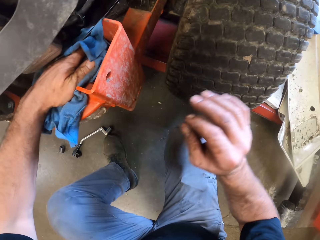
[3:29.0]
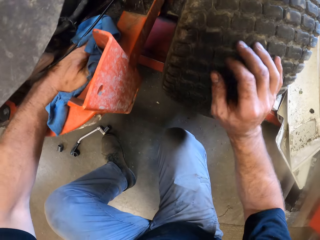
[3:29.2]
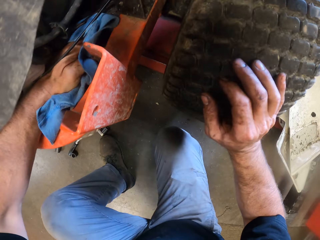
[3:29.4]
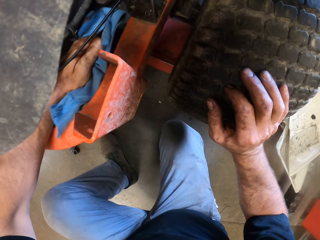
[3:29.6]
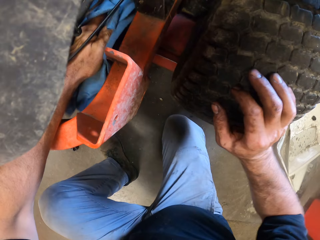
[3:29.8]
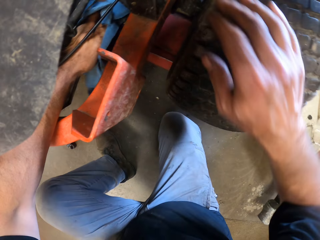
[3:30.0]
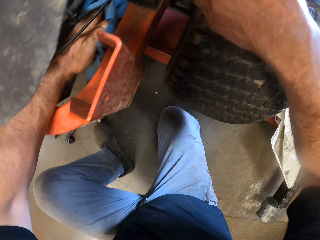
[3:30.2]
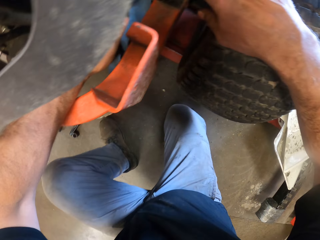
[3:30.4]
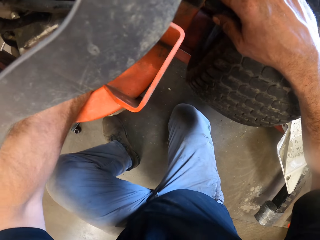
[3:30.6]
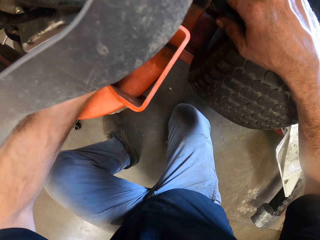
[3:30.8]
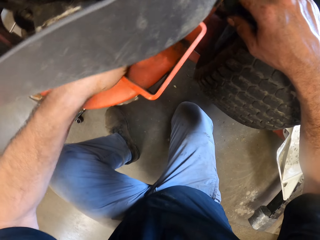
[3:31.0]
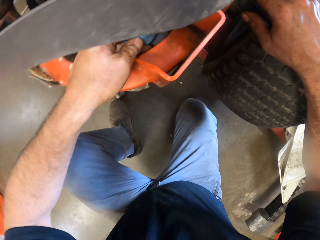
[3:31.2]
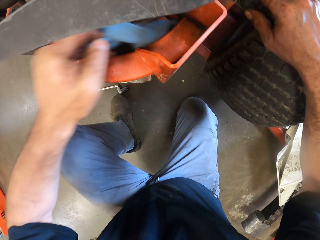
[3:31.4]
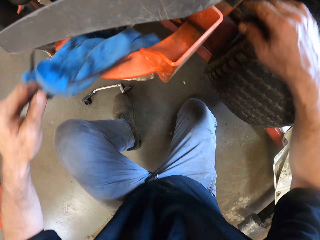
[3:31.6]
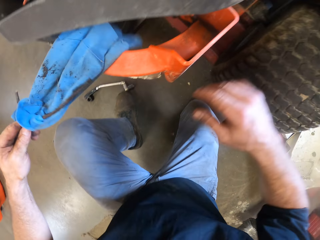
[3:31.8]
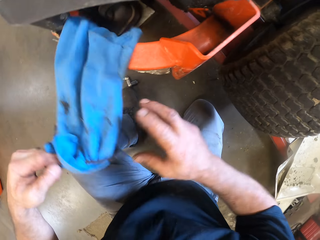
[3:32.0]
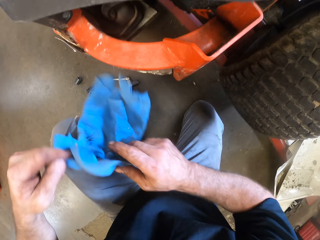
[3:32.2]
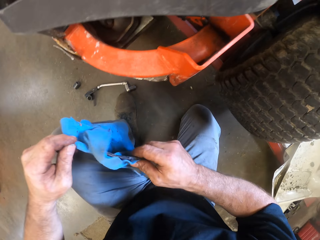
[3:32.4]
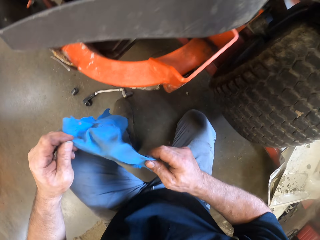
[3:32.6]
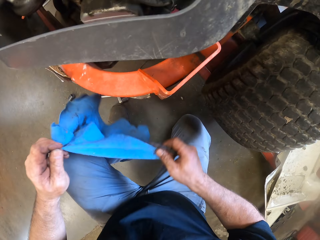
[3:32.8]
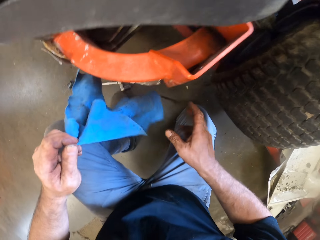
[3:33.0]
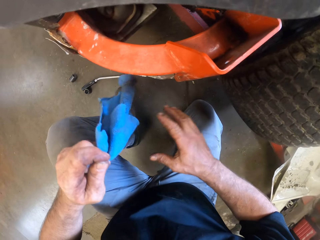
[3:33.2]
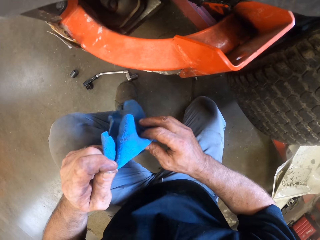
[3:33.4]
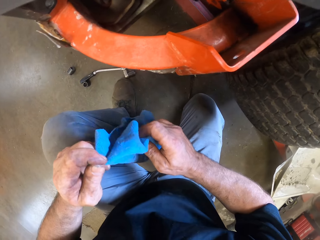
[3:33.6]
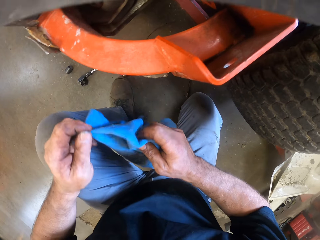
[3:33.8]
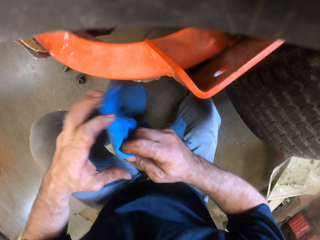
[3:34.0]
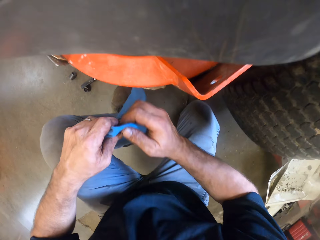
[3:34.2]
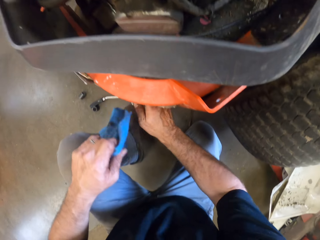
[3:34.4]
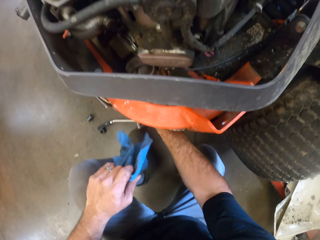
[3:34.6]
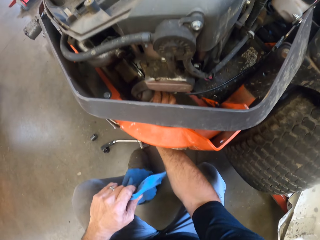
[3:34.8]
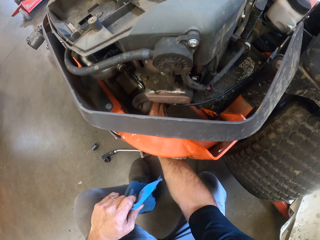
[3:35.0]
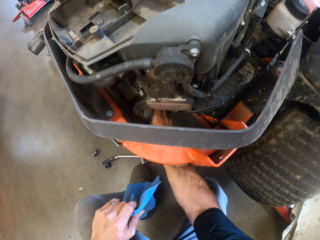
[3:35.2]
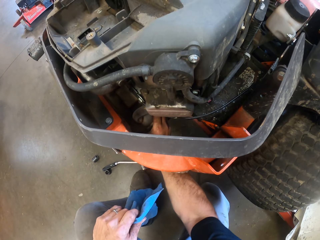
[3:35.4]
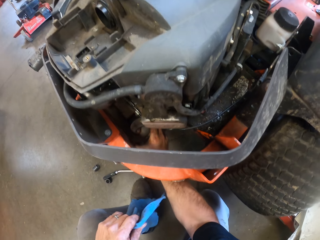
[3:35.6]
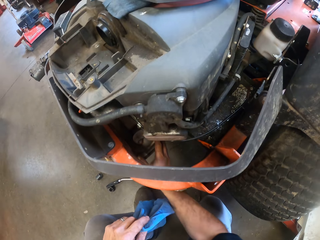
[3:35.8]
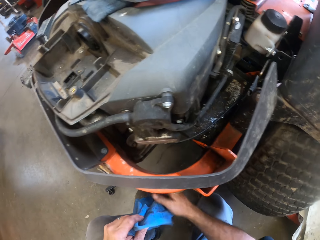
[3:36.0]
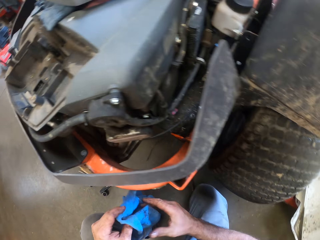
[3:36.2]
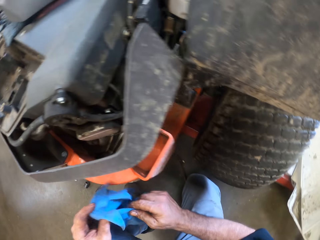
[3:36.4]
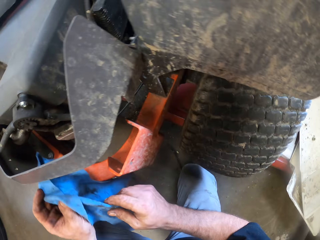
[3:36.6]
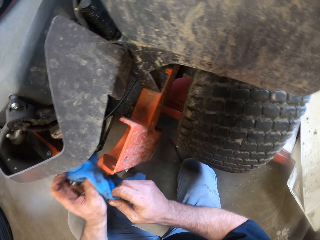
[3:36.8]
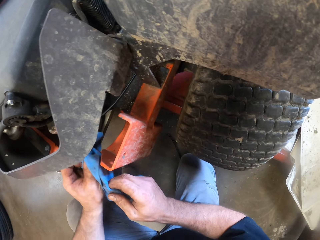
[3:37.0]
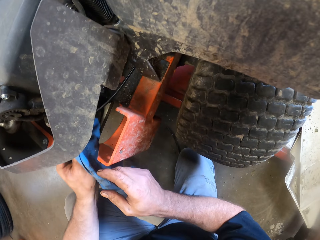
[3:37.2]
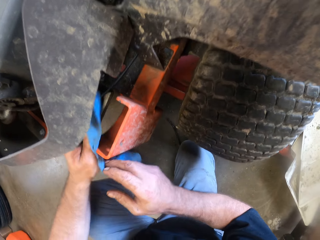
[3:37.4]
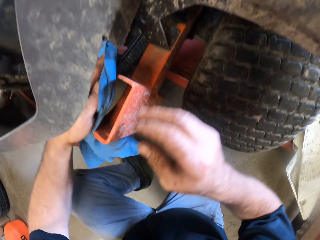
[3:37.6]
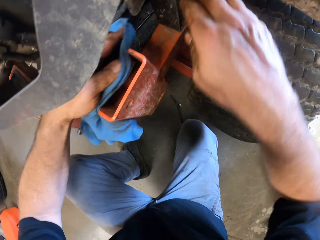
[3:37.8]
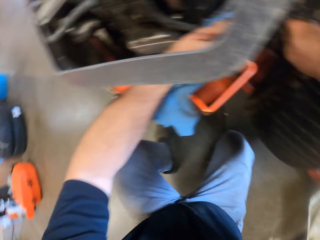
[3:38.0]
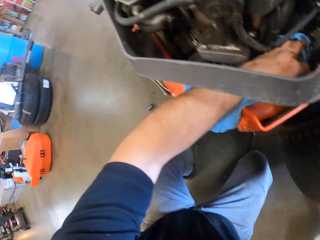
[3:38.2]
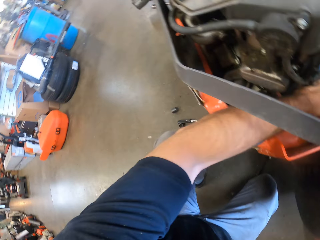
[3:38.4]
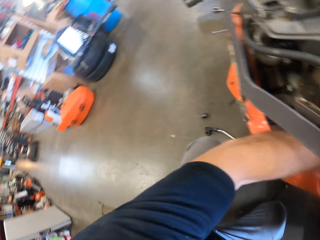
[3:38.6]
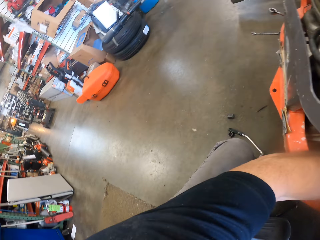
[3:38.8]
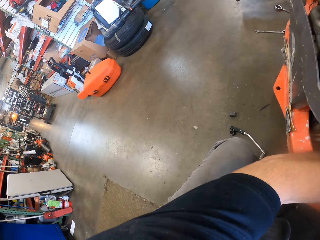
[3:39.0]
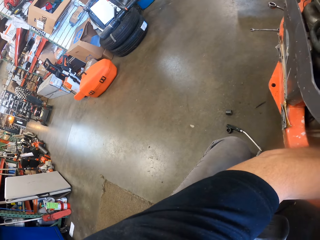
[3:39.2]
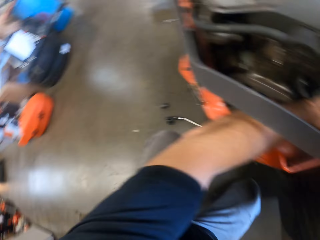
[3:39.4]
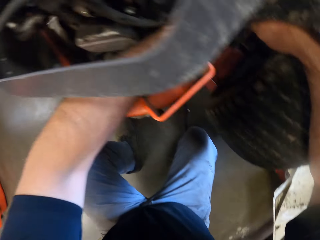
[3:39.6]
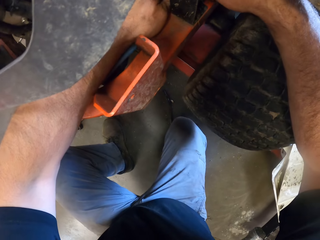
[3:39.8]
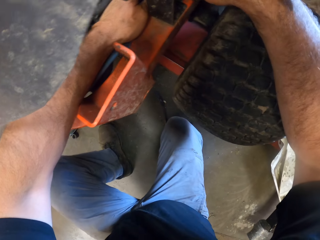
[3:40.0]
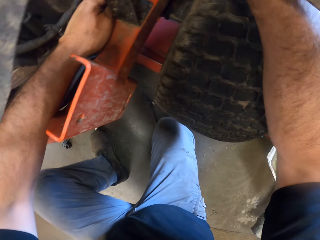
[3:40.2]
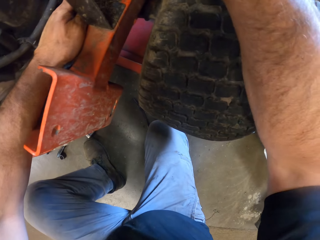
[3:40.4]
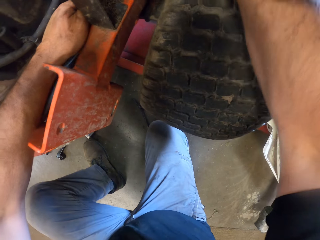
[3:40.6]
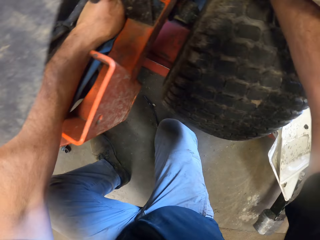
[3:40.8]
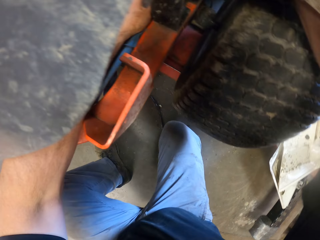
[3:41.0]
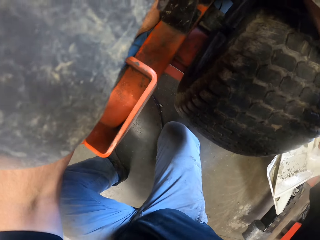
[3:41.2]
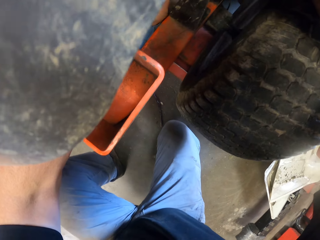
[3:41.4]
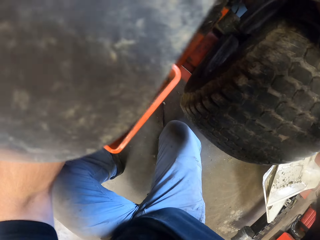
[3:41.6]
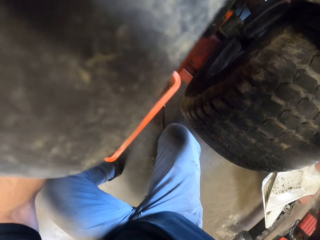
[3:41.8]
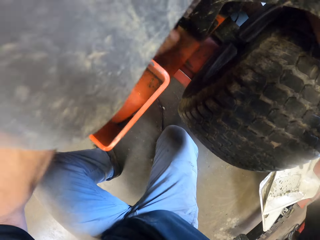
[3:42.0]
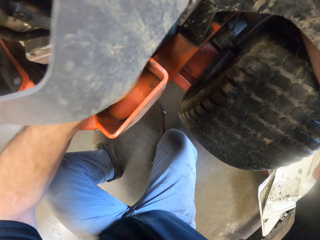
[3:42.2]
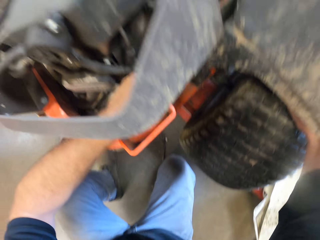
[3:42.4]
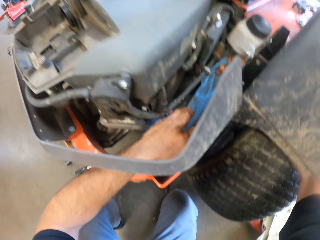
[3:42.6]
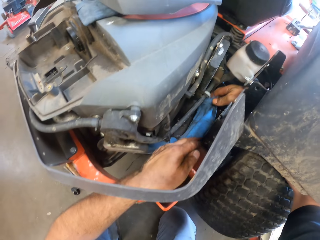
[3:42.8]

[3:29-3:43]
The camera wearer touches a tyre of the lawnmower with his right hand. He removes a cloth from the lawnmower. He holds the cloth with both hands. He touches a part of the lawnmower with his right hand. He removes his right hand from the part of the lawnmower. He places the rag in the lawnmower. He wipes the lawnmower. He turns left. He turns right.

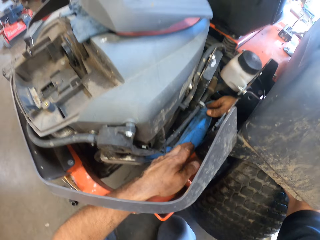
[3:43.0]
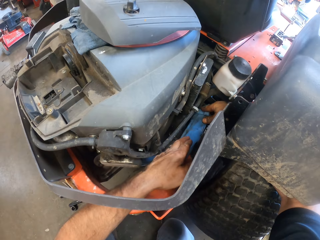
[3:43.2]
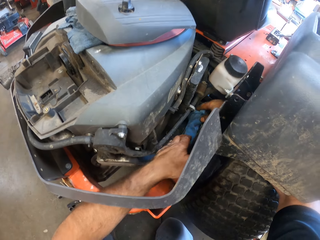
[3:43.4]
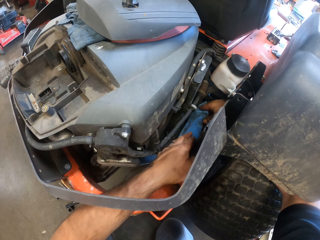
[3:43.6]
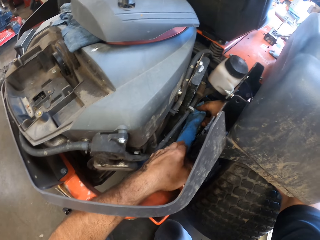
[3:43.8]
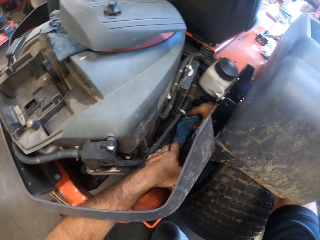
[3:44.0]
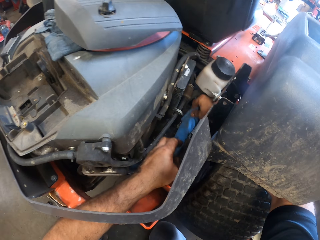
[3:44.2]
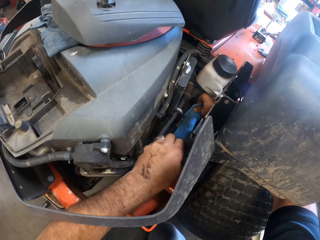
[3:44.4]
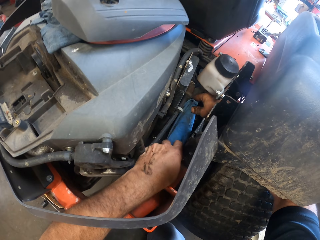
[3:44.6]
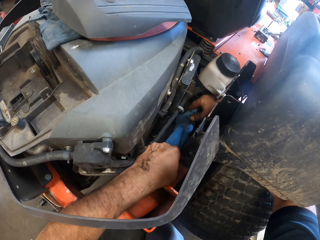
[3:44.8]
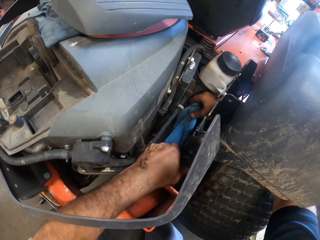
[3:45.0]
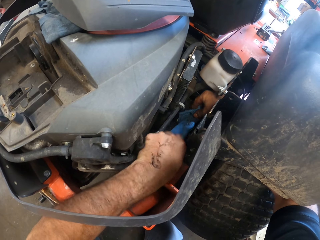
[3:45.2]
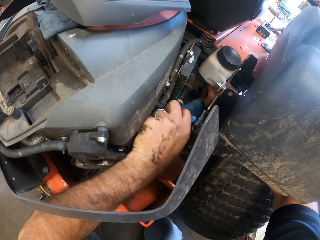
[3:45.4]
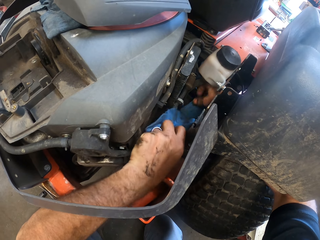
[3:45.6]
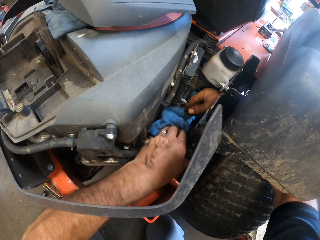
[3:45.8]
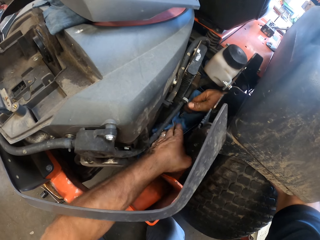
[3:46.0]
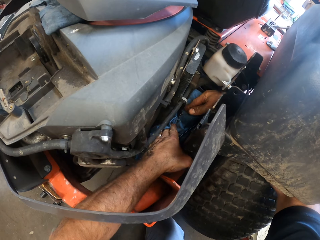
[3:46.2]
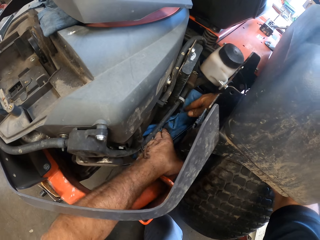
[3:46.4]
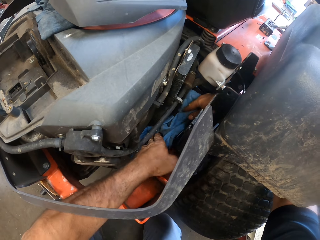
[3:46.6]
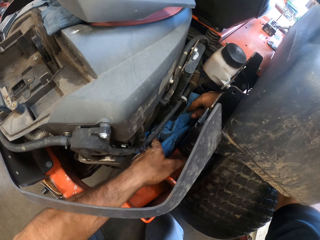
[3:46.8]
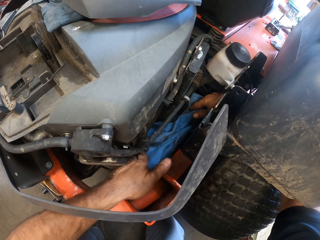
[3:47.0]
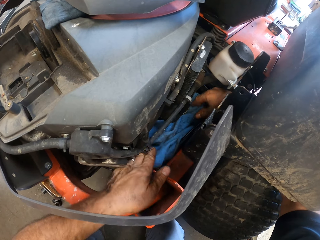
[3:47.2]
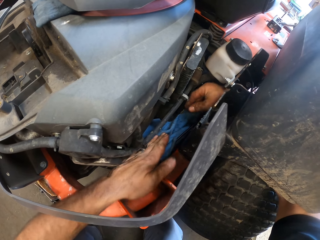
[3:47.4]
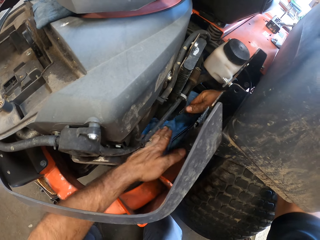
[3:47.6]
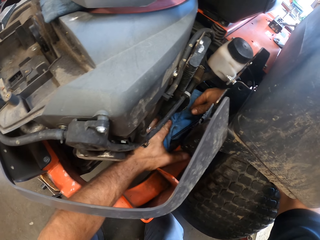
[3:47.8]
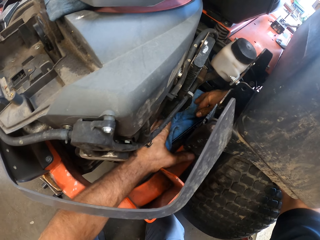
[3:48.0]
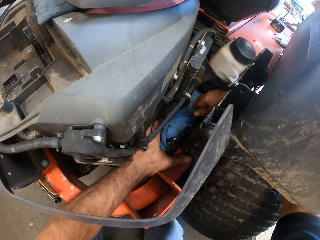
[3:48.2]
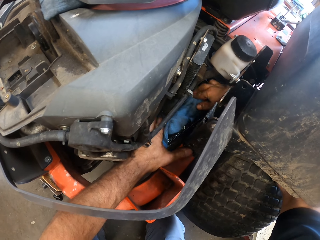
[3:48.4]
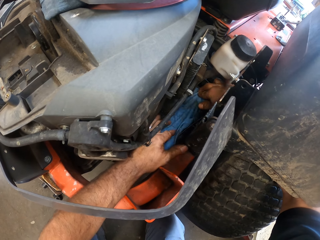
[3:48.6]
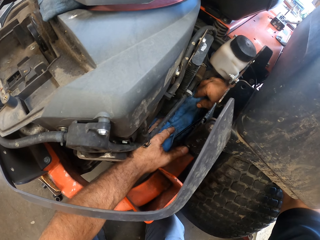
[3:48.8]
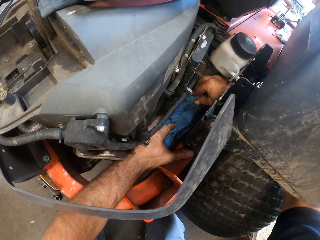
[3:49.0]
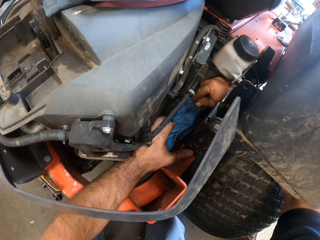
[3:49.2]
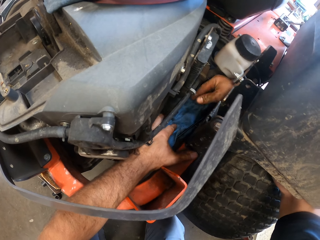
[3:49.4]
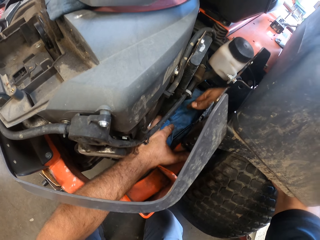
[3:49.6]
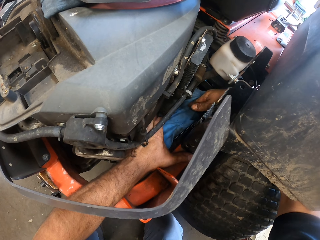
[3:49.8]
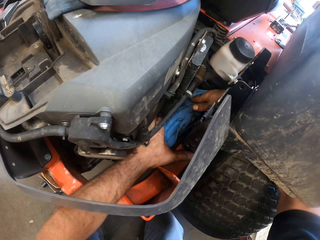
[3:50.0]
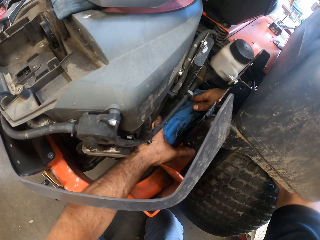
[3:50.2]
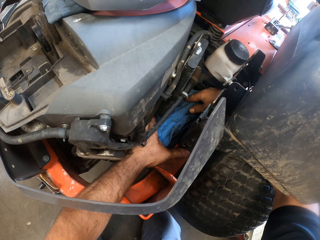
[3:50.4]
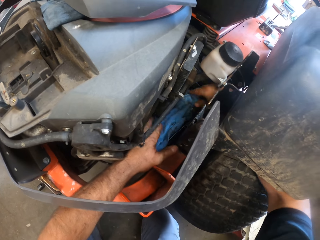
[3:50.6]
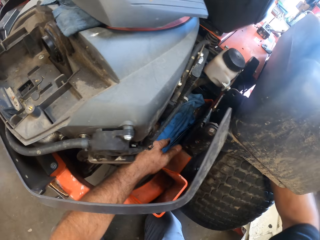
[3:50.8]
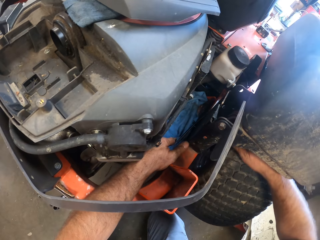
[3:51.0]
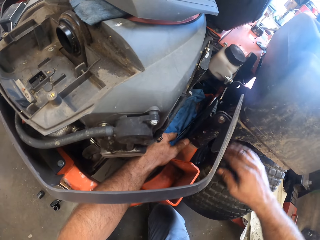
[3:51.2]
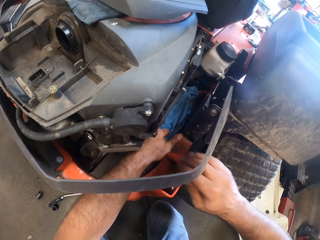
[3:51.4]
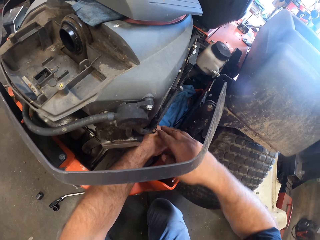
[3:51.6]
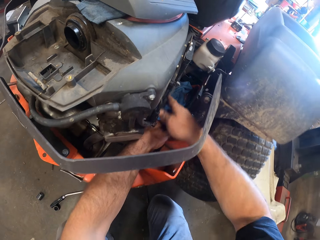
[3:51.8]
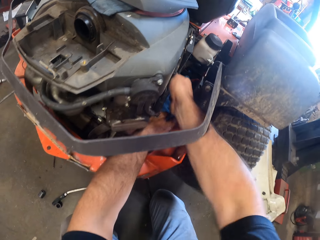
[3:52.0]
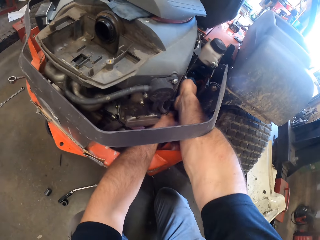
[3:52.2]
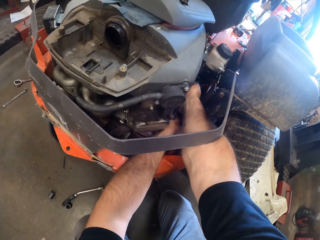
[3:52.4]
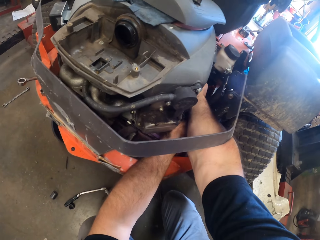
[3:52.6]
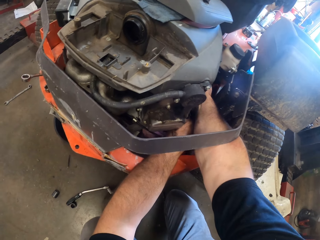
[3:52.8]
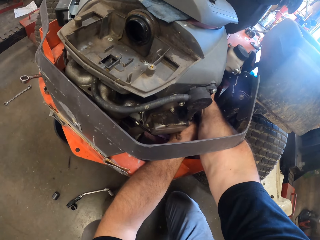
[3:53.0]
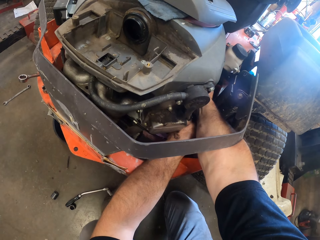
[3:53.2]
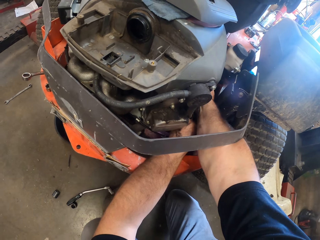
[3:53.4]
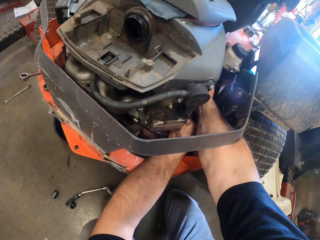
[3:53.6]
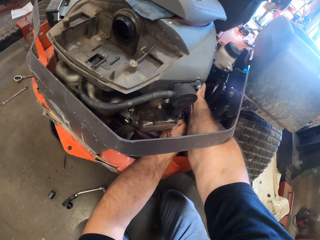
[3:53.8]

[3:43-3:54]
The camera wearer puts a cloth in the lawnmower. He puts his right hand in the lawnmower.
